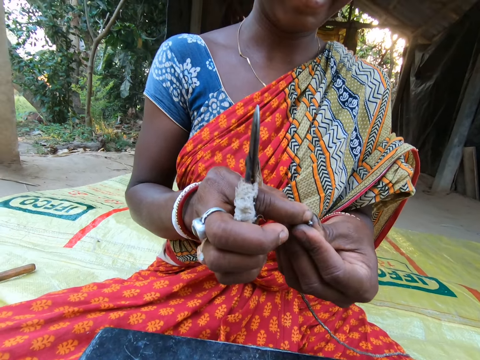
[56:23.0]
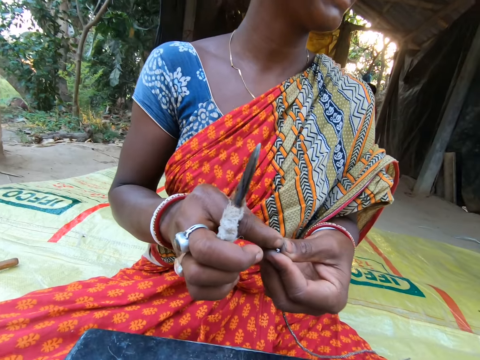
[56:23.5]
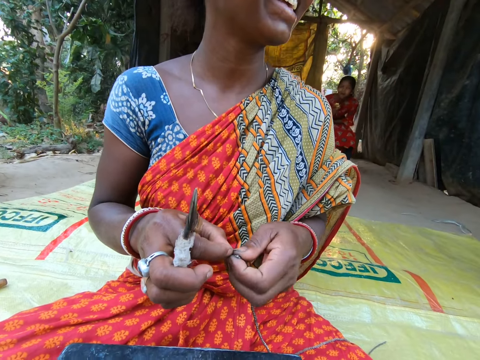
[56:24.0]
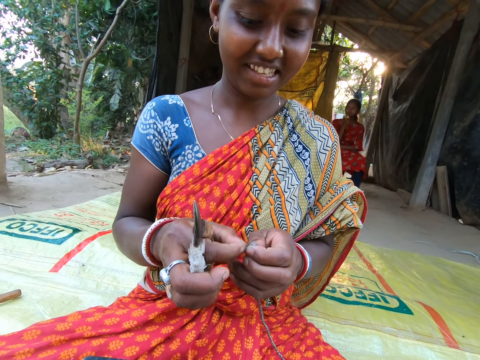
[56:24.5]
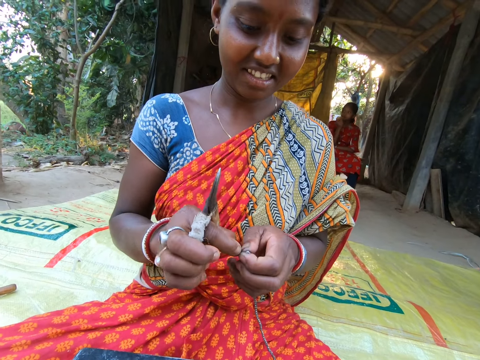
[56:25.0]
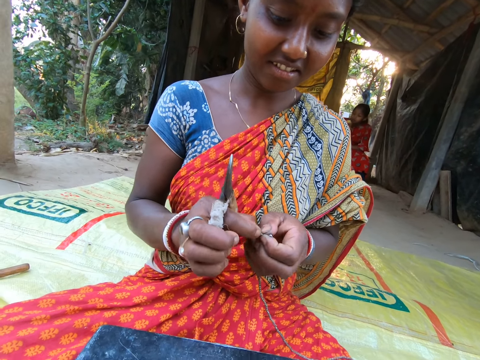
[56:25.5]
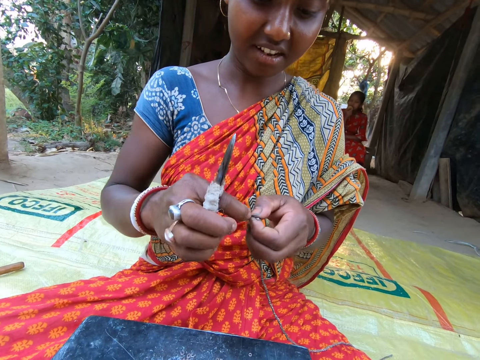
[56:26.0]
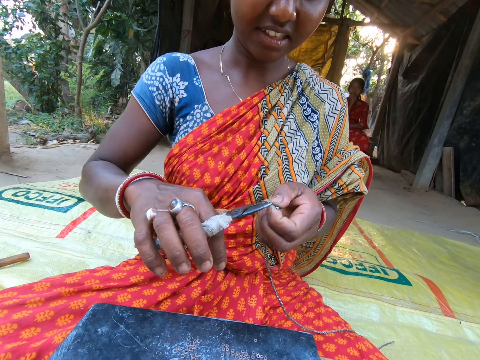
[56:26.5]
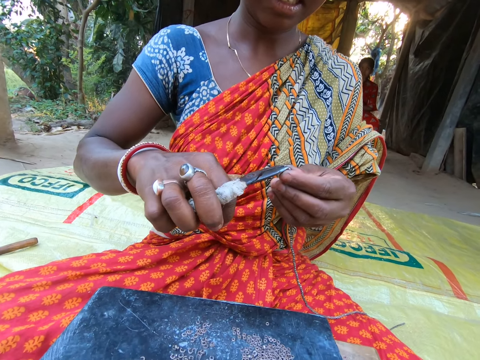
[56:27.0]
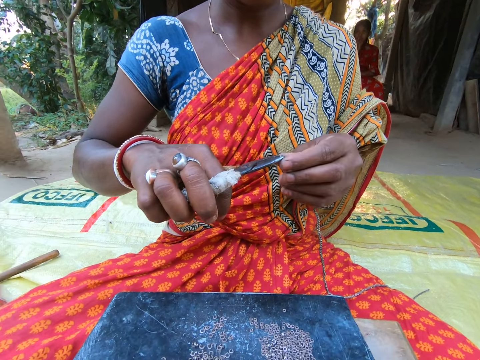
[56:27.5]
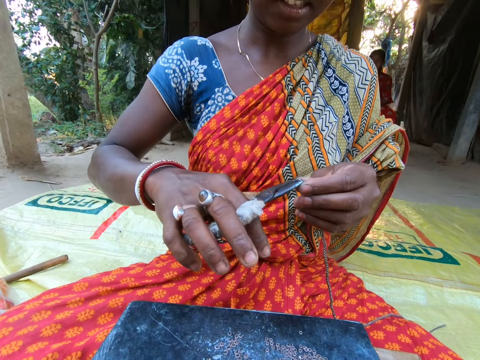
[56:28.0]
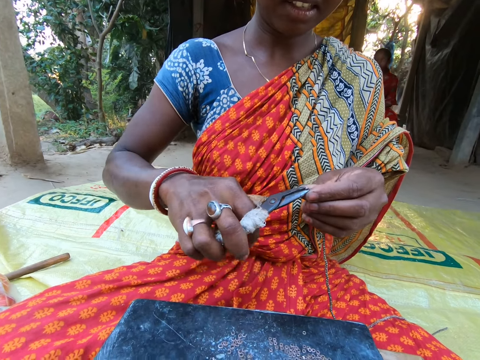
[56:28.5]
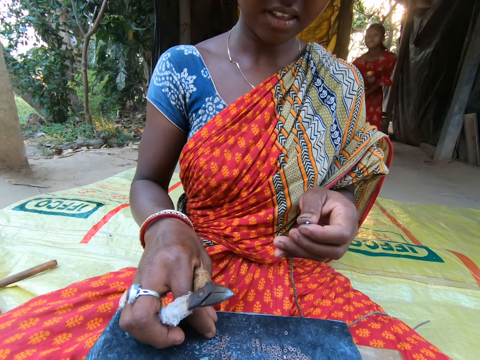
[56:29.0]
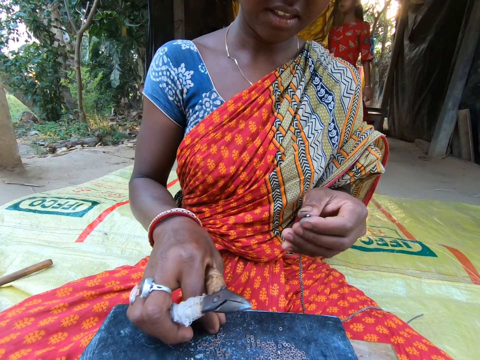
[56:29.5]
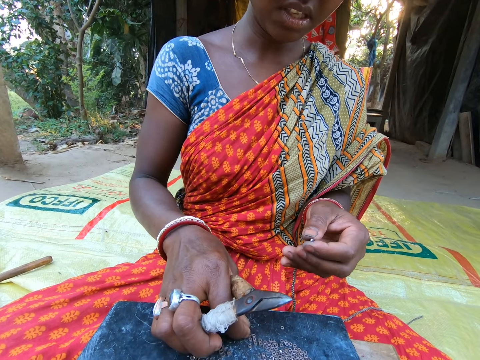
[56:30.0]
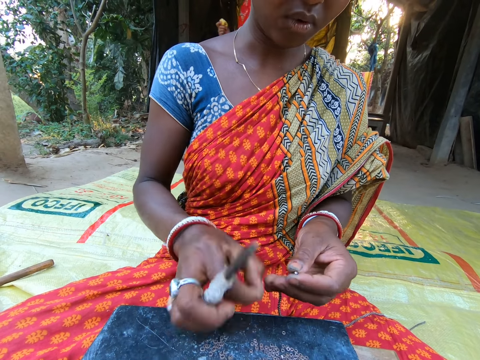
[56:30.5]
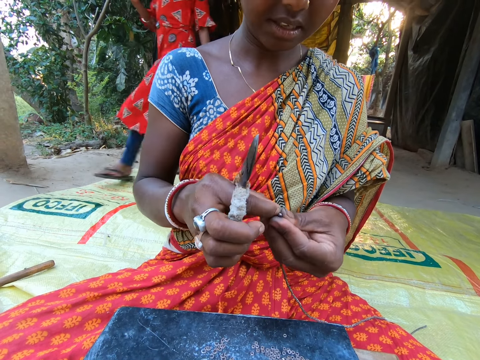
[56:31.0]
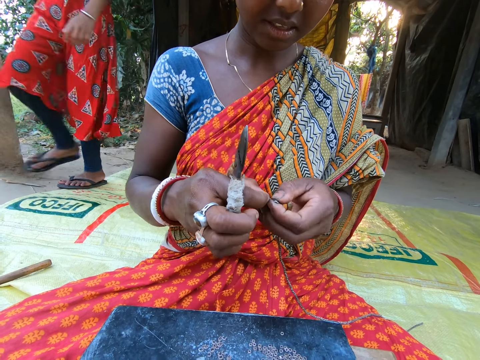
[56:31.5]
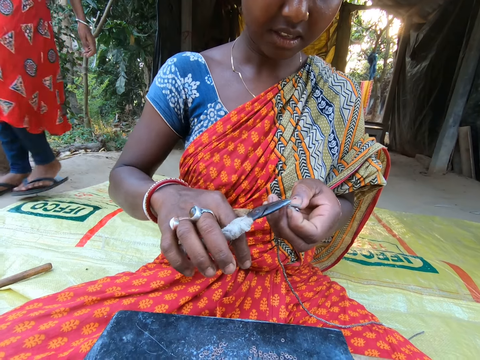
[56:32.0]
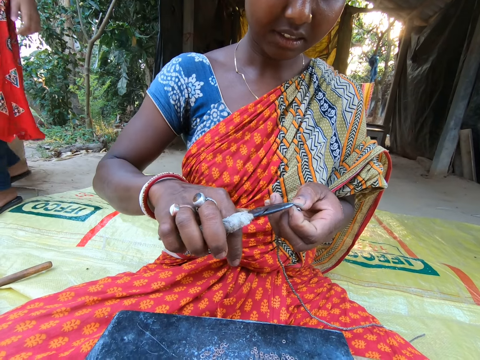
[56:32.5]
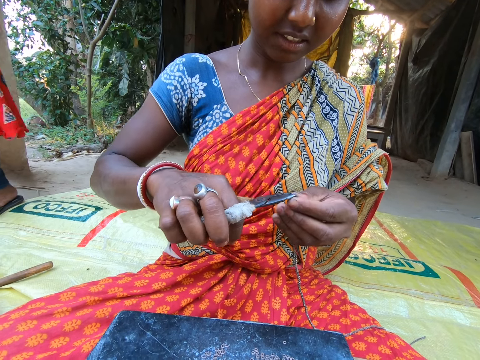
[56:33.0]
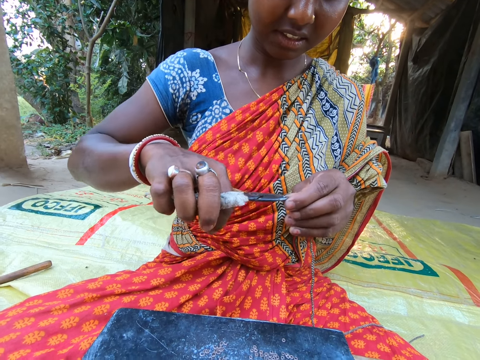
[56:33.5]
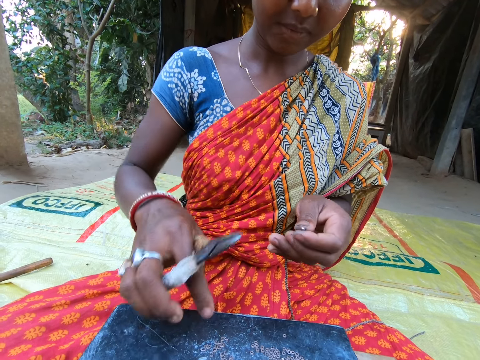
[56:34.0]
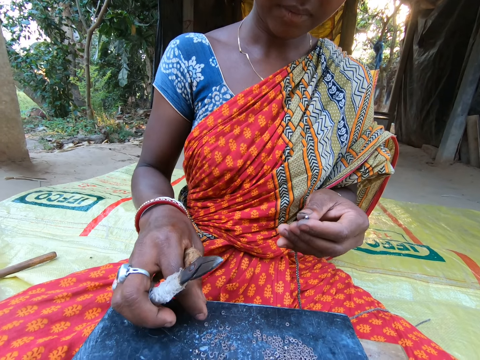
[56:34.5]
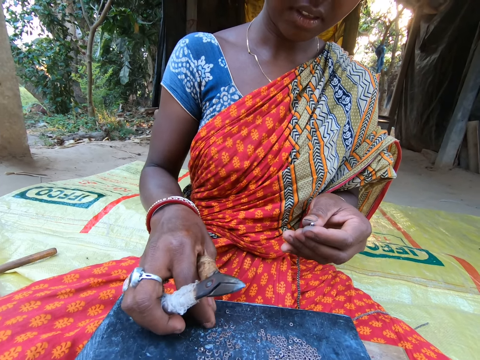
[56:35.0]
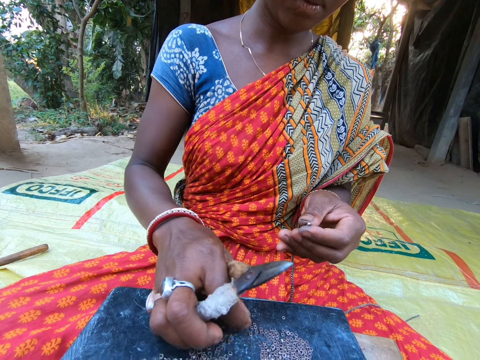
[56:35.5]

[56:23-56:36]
The camera wearer looks at a woman. They fix the beads on the thread. The woman takes the small steel in her left hand with the plier in her right hand. She clips the small steel on the chain in her left hand with the plier in her right hand. Another woman converses with the camera wearer and the first woman. The camera wearer converses with the first woman. The first woman takes a small steel from the plate on the floor with her right hand. She converses with the camera wearer and the other woman. She attaches the small steel in her right hand to the chain in her left hand. She takes the small steel in her left hand with the plier in her right hand. The camera wearer fixes the beads on the thread. The first woman clips the small steel on the chain in her left hand with the plier in her right hand. The camera wearer converses with the first woman and the other woman. The first woman takes a small steel from the plate on the sack on the floor with her right hand.

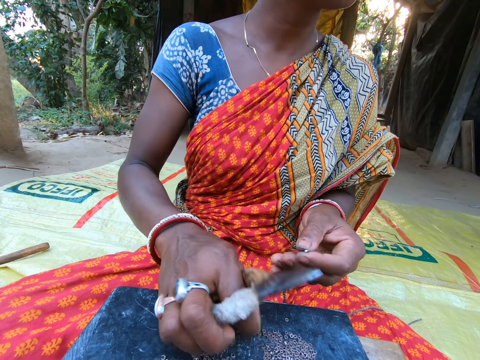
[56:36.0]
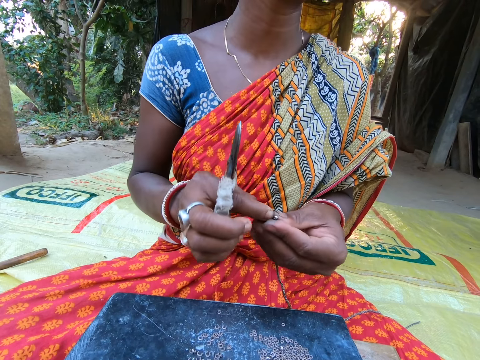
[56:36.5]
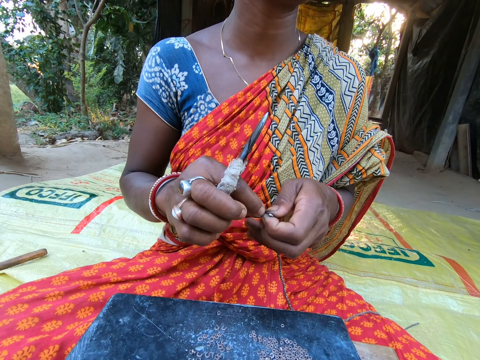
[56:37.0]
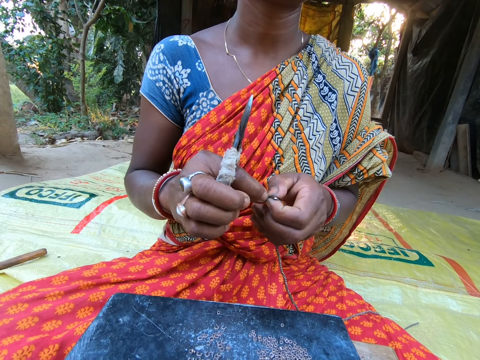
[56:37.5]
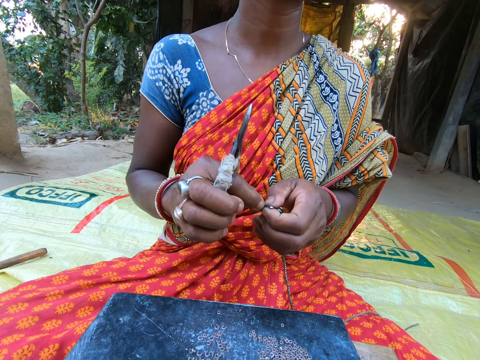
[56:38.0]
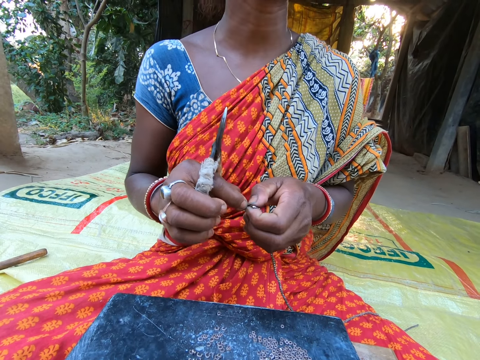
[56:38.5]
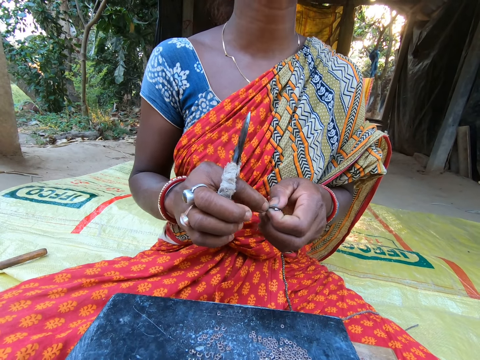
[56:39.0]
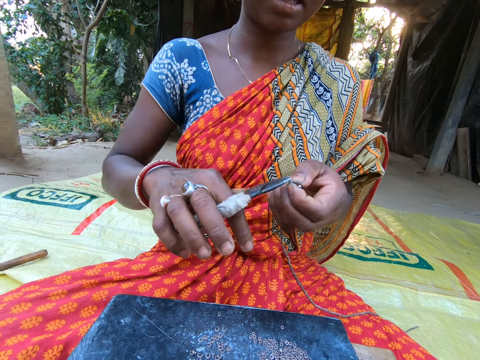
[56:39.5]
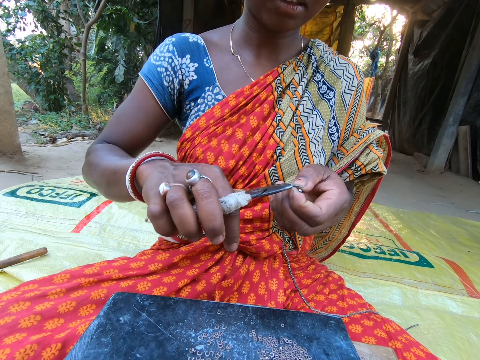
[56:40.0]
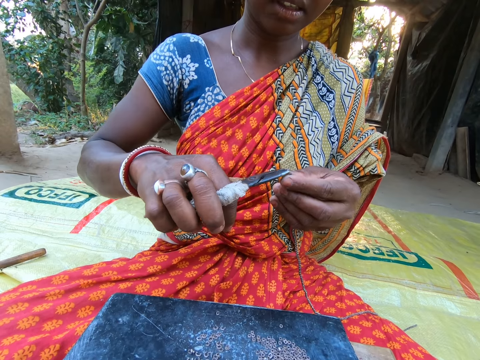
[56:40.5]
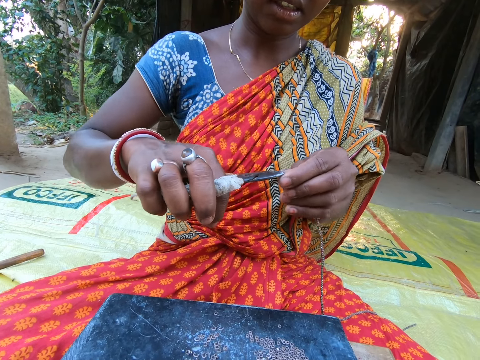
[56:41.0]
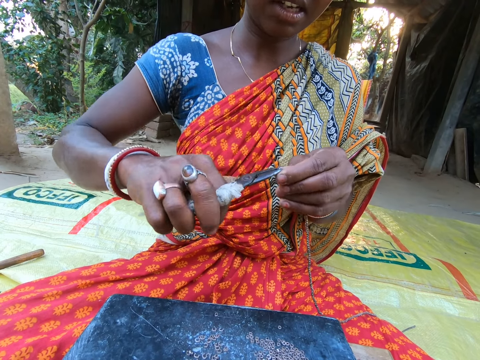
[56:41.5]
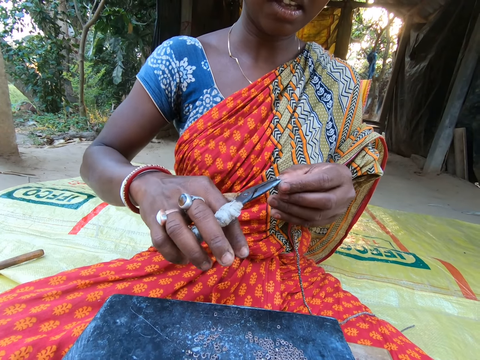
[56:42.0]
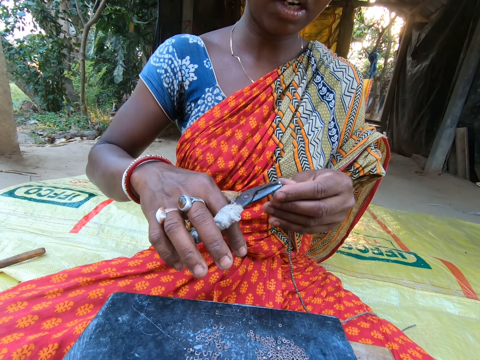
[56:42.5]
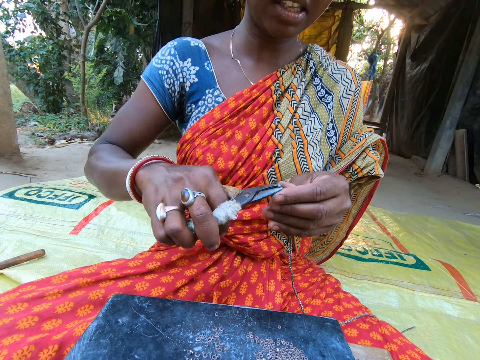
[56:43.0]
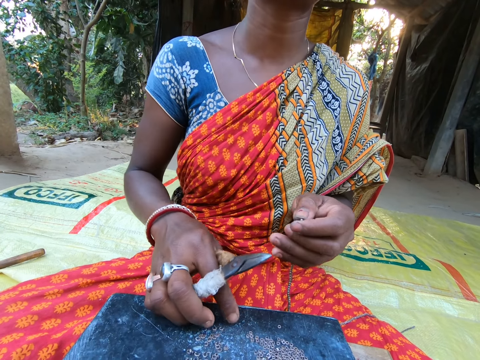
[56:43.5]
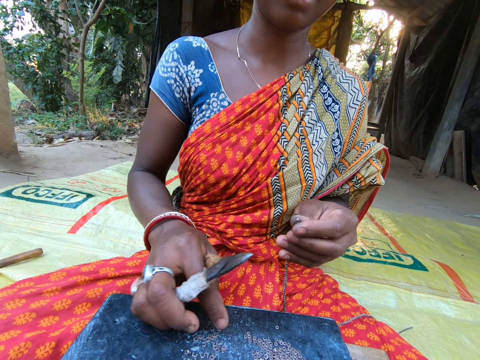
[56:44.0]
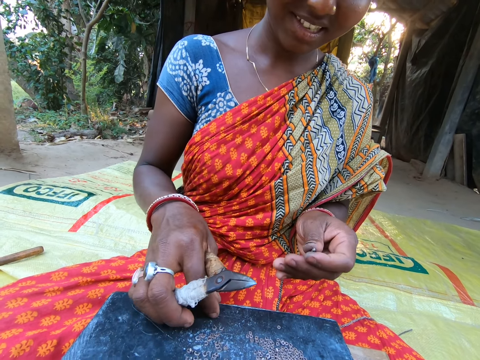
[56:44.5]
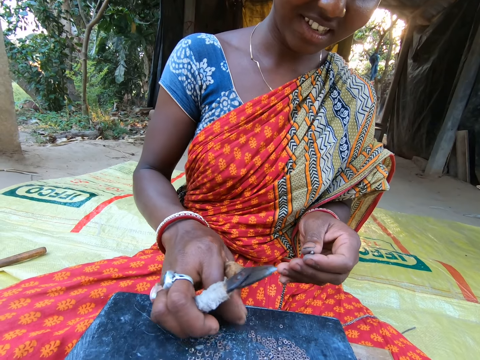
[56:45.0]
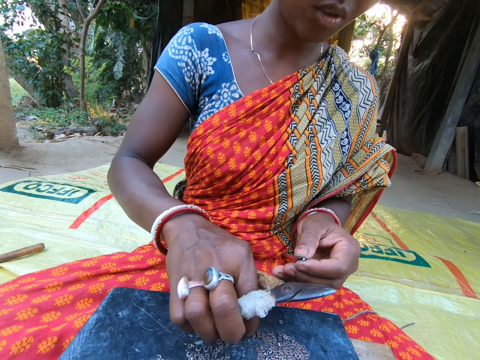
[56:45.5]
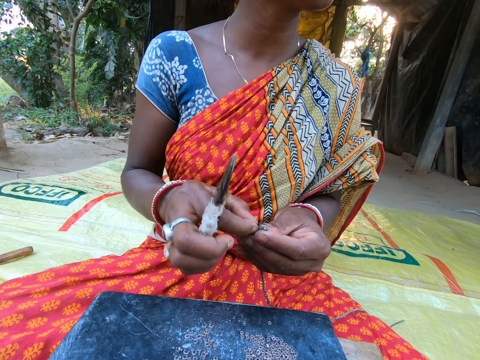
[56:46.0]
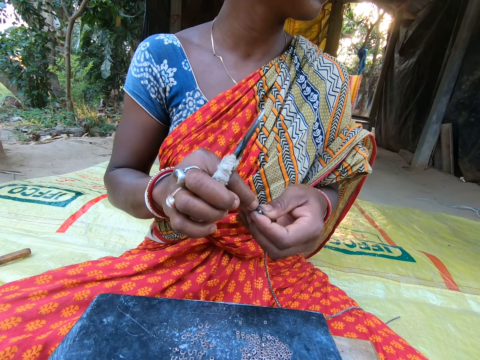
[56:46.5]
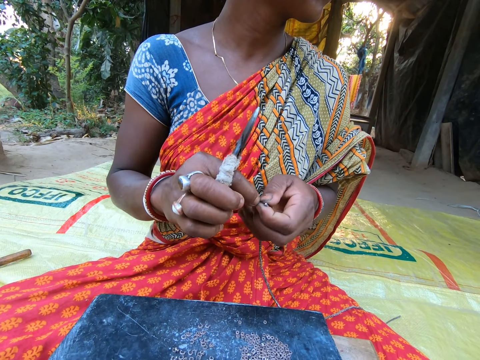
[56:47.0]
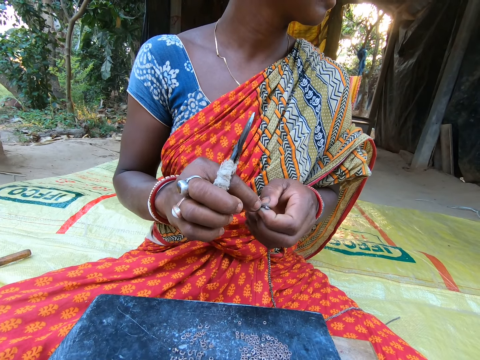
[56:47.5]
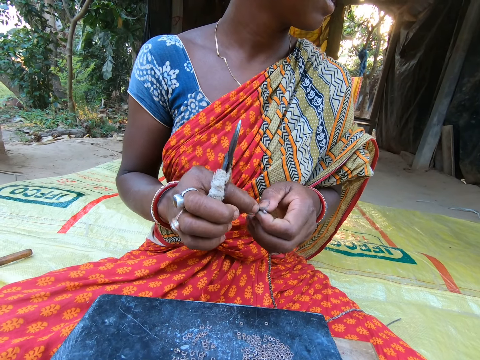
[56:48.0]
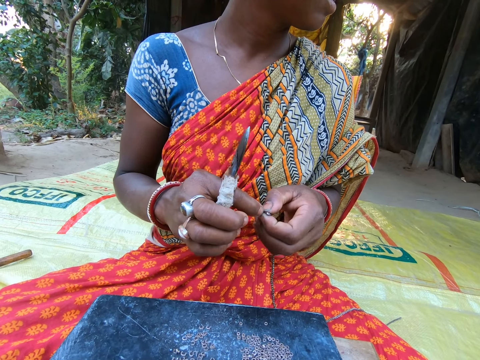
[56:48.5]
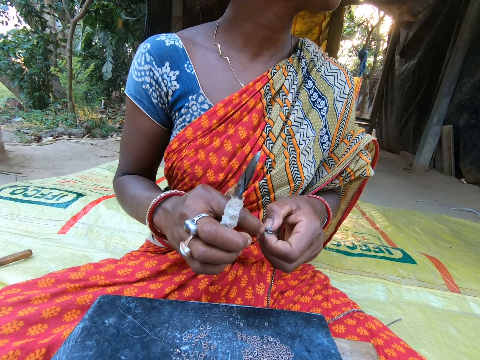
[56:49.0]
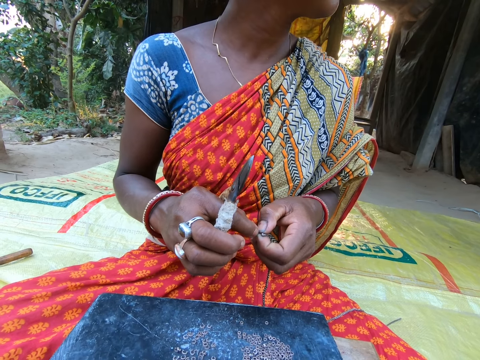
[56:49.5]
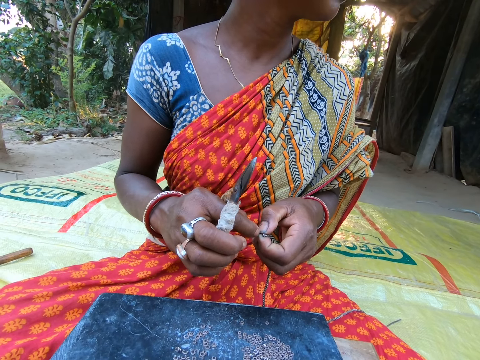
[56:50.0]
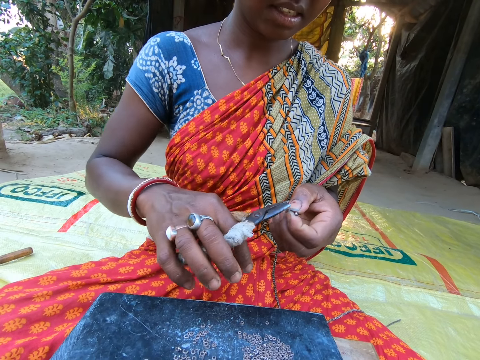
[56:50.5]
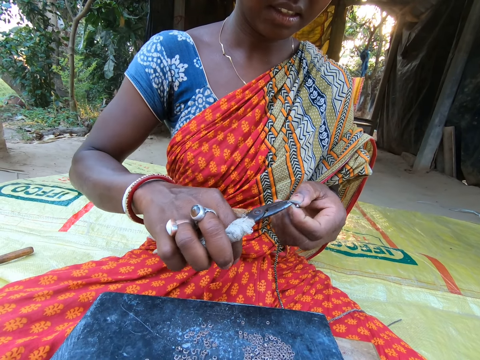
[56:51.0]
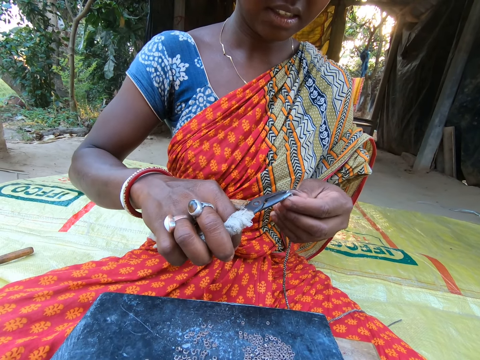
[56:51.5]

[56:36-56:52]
A woman converses with the camera wearer. The woman attaches the small steel in her right hand to the chain in her left hand. The camera wearer converses with the woman. The woman takes the small steel in her left hand with the plier in her right hand. She takes the small steel again. She clips the small steel on the chain in her left hand with the plier in her right hand. The camera wearer fixes the beads on the thread. They converse with the woman and another woman. The first woman takes a small steel from the plate on the sack on the floor with her right hand. She picks the beads on the table. She converses with the camera wearer and the other woman, and attaches the small steel in her right hand to the chain in her left hand. The other woman converses with the camera wearer and the first woman. The camera wearer converses with the first woman. The first woman takes the small steel in her left hand with the plier in her right hand. The camera wearer fixes the beads on the thread.
